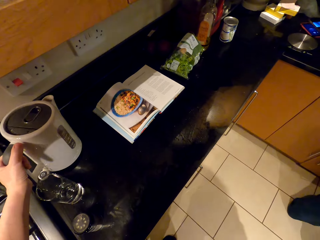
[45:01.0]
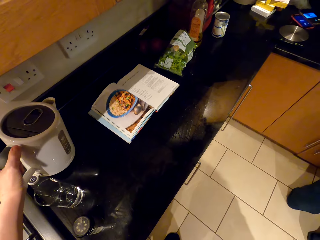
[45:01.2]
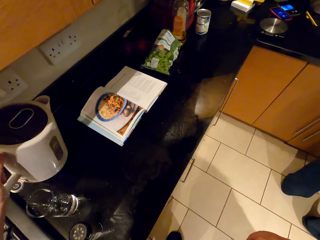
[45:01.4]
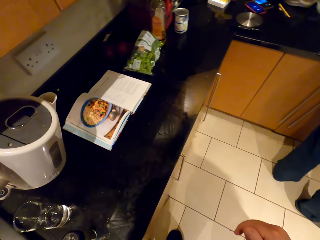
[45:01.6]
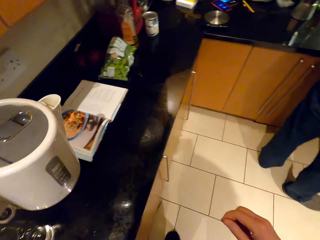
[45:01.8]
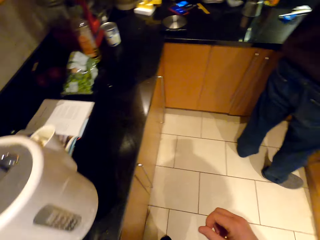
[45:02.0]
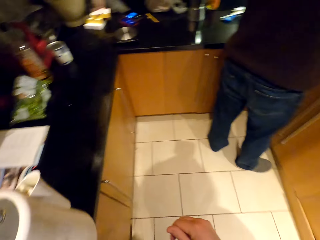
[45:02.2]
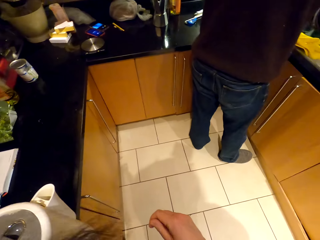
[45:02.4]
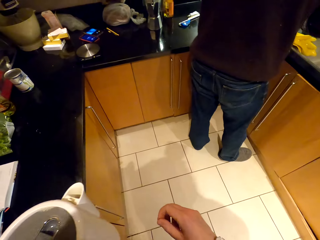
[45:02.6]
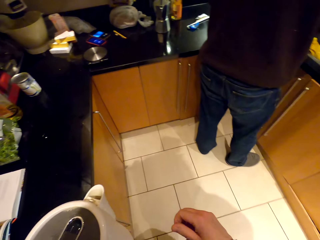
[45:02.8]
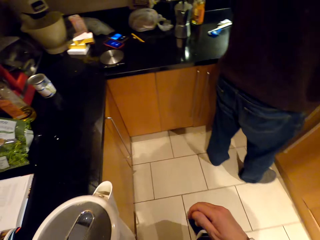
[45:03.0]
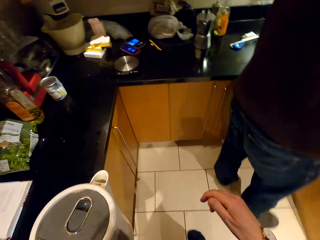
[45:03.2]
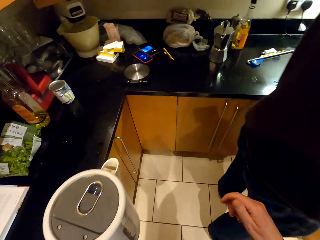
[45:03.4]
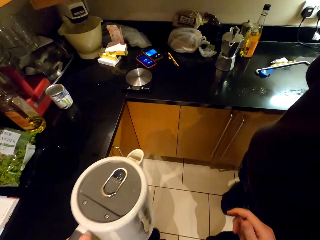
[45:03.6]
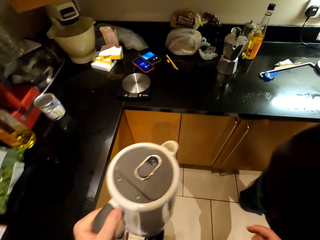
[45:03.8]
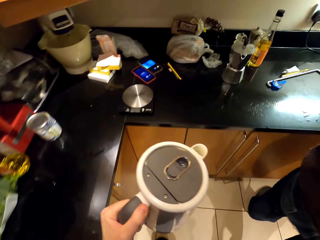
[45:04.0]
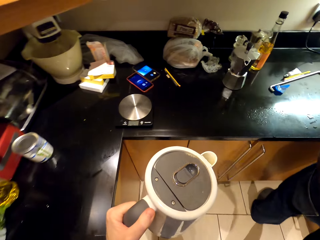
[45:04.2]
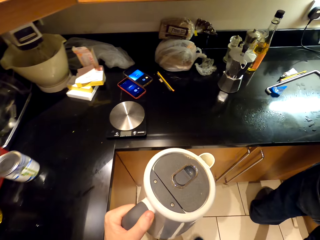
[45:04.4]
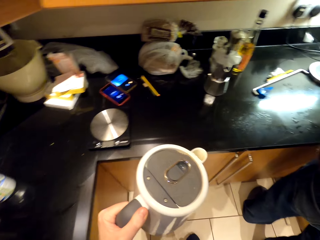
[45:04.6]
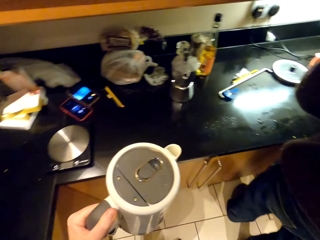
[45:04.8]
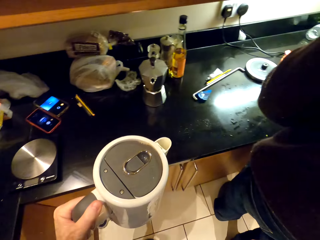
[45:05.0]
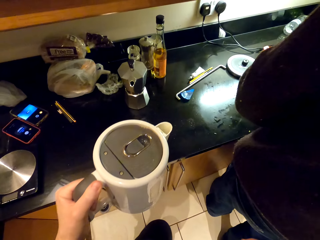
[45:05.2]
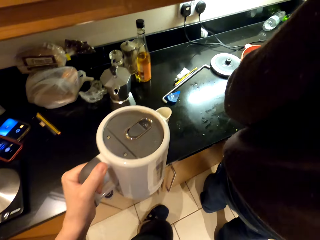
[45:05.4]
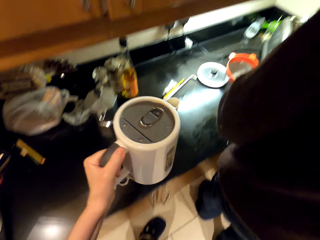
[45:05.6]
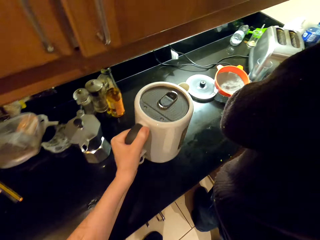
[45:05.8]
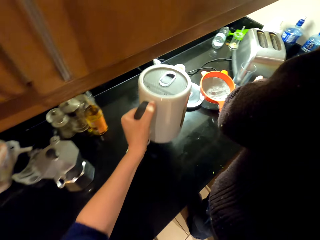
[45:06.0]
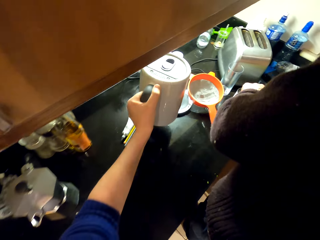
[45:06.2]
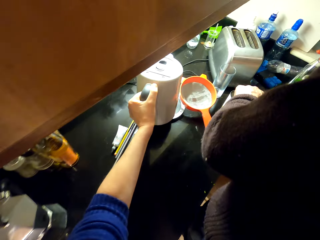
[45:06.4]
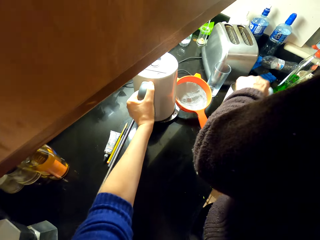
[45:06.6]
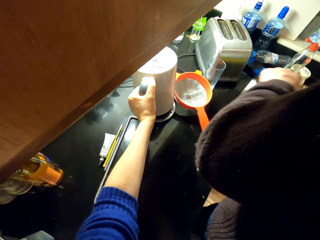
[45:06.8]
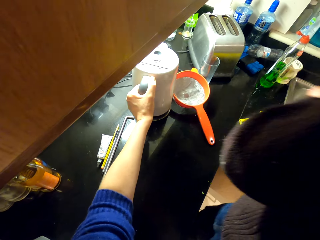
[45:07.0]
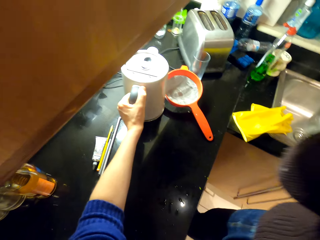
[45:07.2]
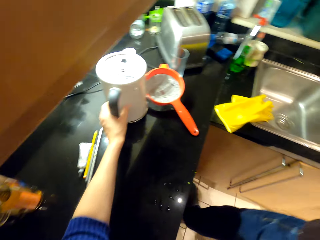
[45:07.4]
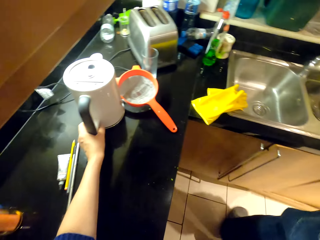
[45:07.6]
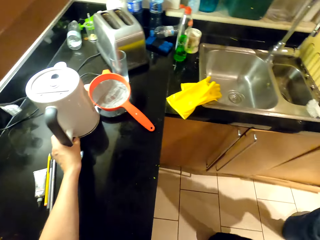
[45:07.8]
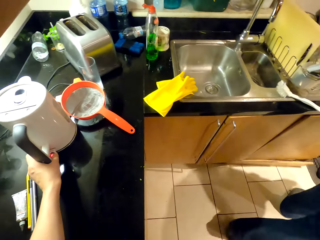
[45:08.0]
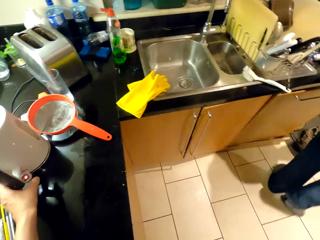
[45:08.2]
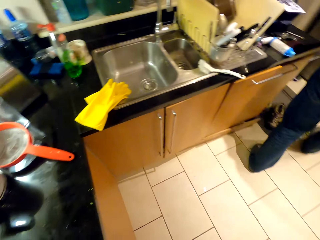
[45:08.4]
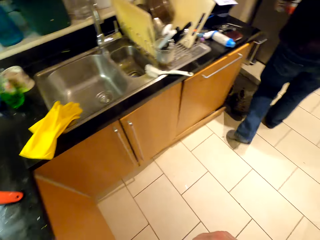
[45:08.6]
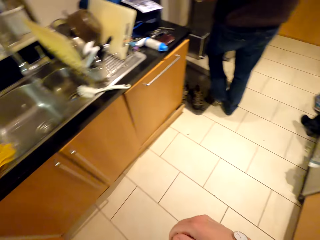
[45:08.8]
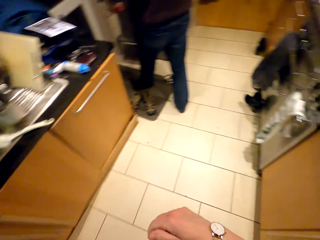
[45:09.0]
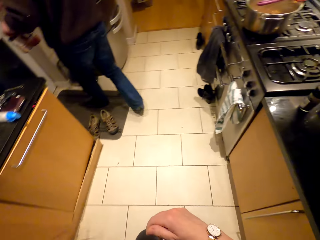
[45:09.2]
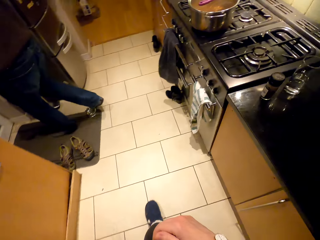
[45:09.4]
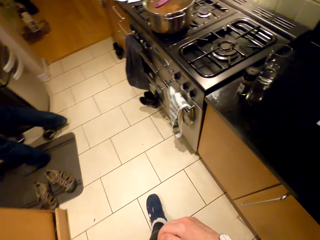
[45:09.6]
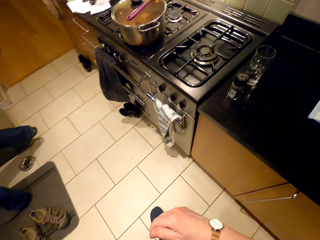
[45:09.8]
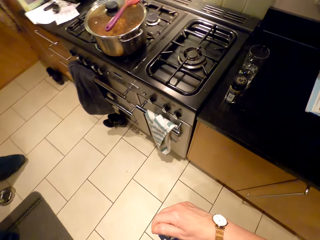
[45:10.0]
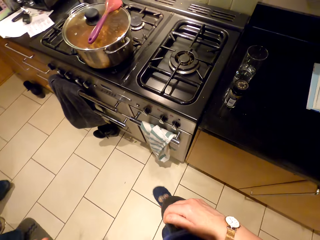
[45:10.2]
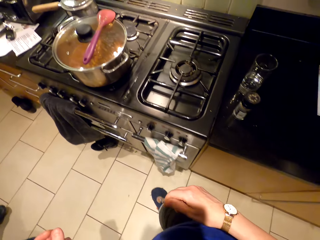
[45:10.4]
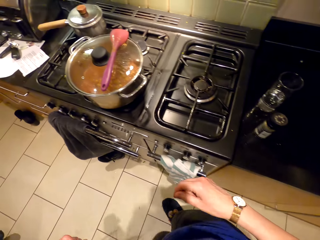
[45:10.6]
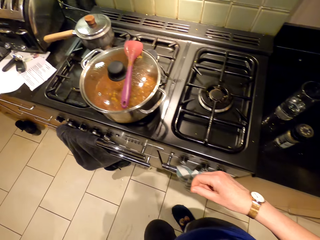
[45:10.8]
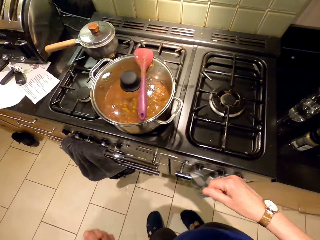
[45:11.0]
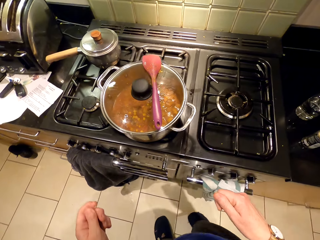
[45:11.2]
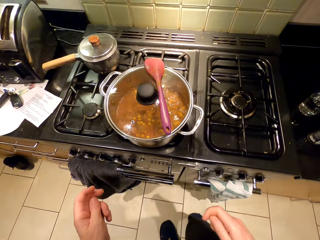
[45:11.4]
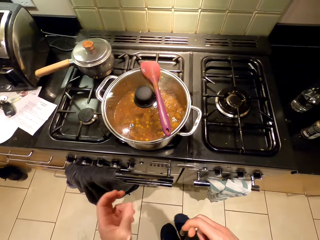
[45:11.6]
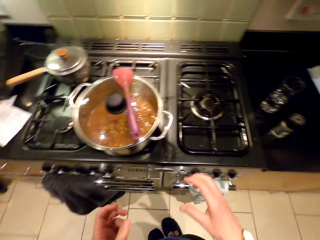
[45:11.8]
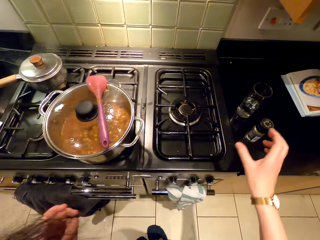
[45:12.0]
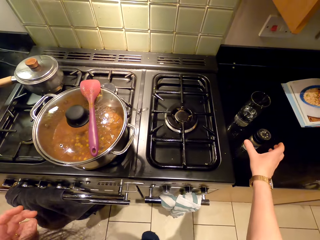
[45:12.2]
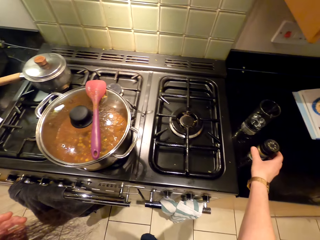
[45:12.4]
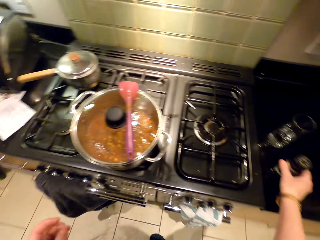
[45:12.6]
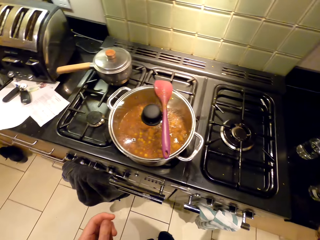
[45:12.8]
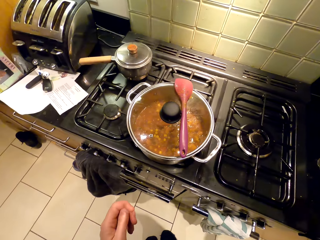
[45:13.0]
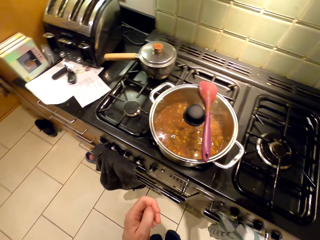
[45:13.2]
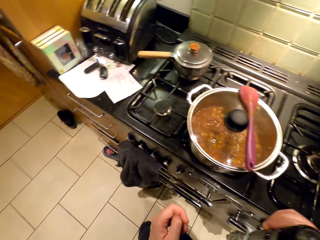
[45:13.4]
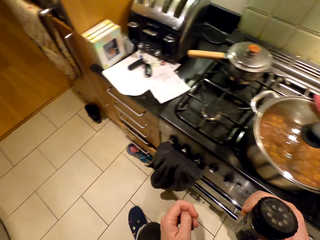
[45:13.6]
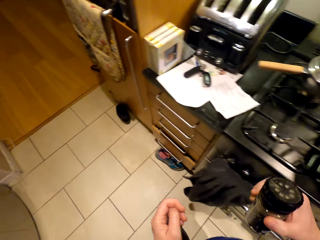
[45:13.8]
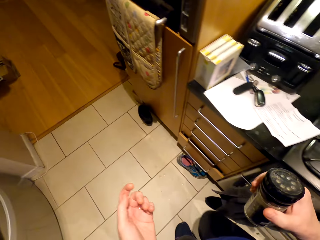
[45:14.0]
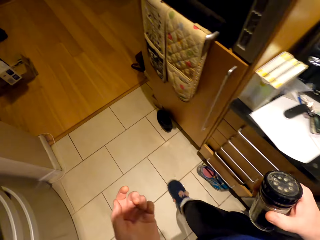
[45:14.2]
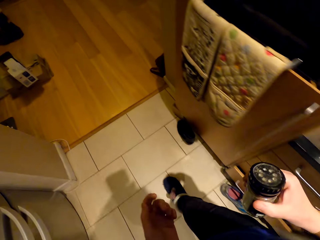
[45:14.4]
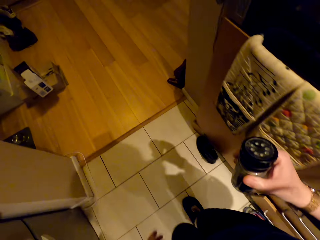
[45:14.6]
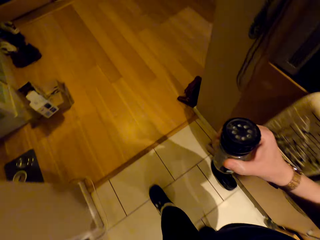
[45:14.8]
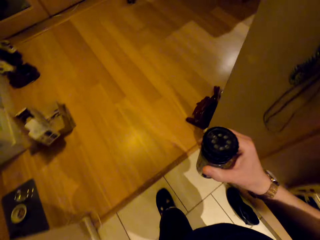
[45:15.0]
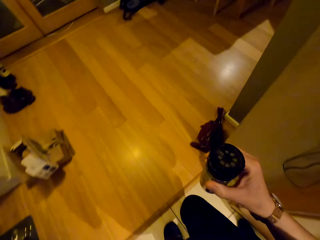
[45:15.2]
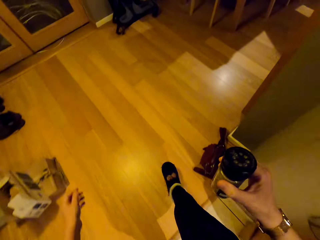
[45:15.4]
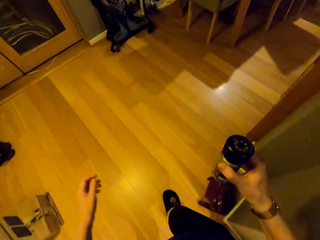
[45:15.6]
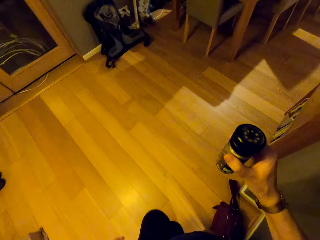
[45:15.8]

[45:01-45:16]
The camera wearer picks the electric kettle. They walk around. They put the electric kettle on the countertop. They look around. They walk around. They pick the spice jar. They pick a tin from the surface. They move with a salt shaker. They walk out of the kitchen.

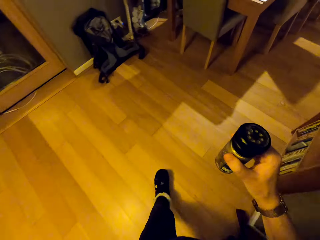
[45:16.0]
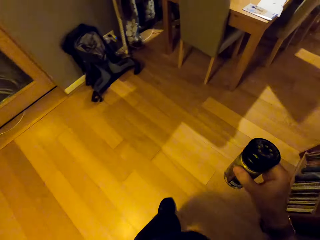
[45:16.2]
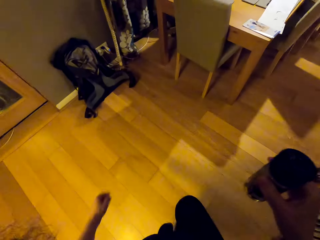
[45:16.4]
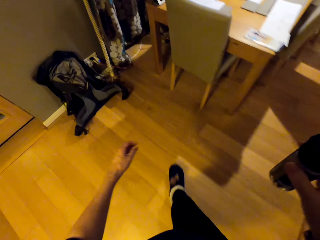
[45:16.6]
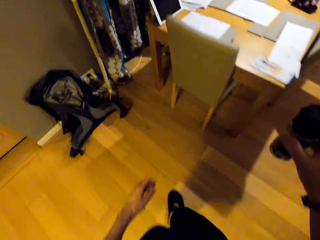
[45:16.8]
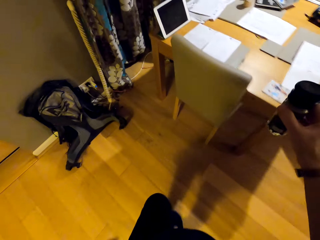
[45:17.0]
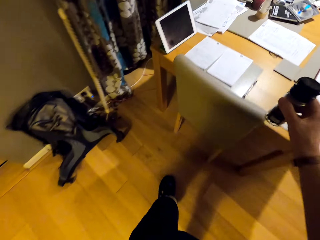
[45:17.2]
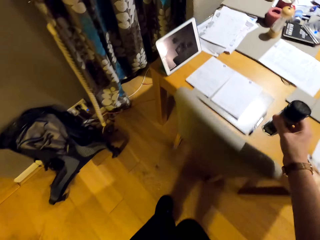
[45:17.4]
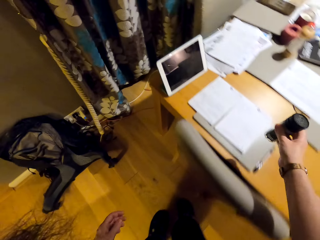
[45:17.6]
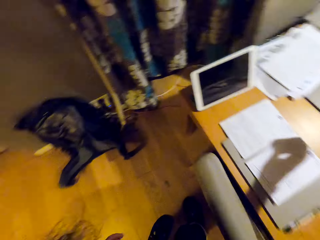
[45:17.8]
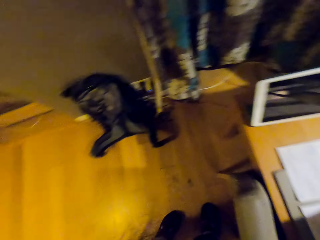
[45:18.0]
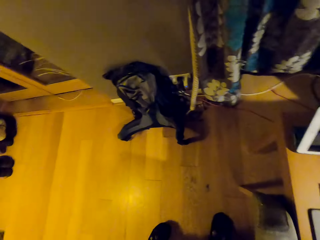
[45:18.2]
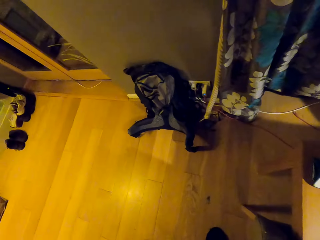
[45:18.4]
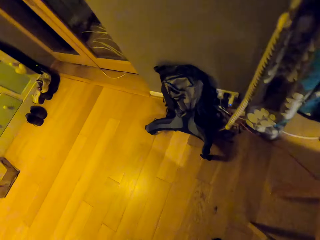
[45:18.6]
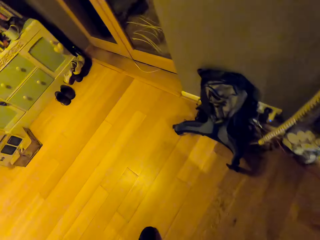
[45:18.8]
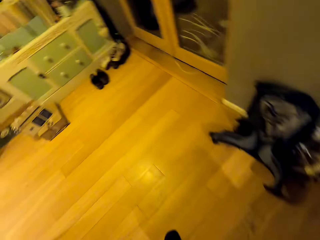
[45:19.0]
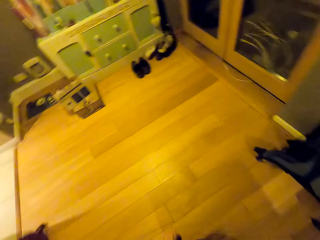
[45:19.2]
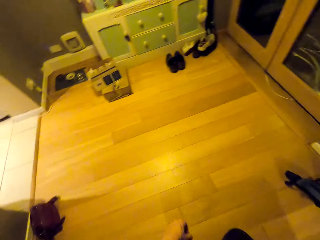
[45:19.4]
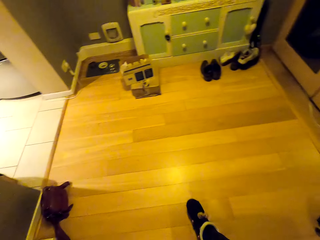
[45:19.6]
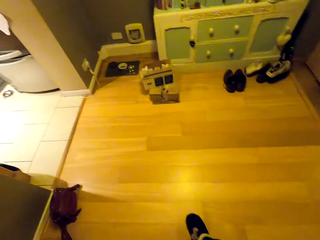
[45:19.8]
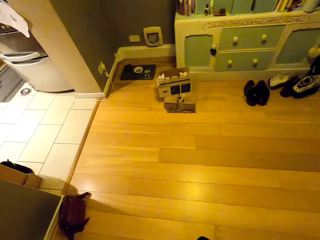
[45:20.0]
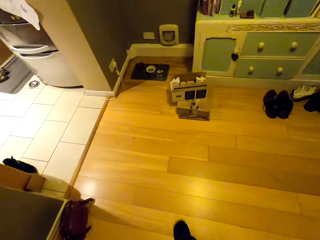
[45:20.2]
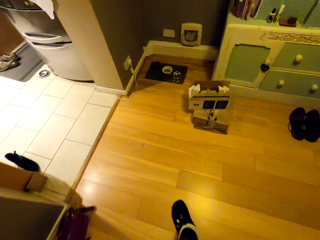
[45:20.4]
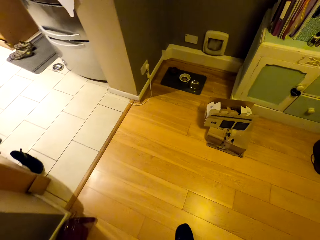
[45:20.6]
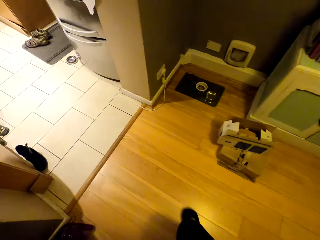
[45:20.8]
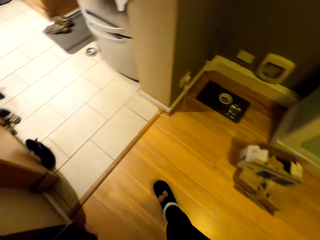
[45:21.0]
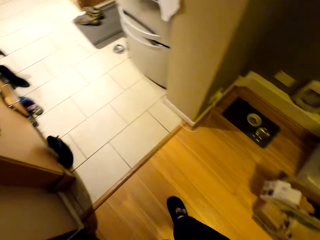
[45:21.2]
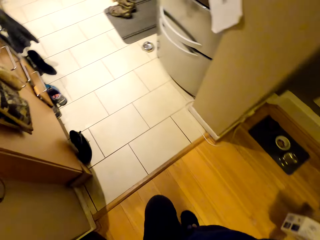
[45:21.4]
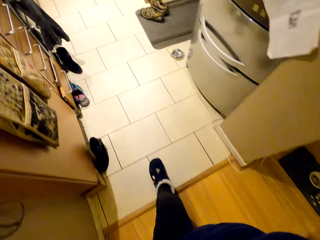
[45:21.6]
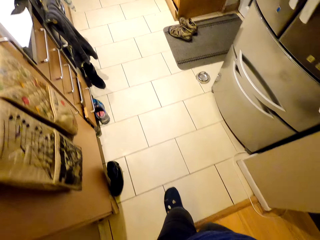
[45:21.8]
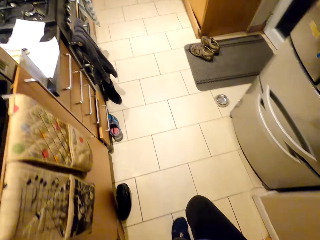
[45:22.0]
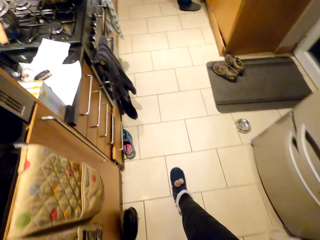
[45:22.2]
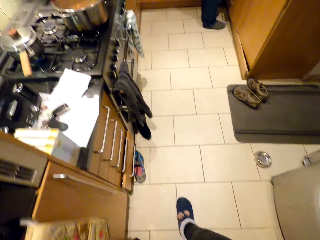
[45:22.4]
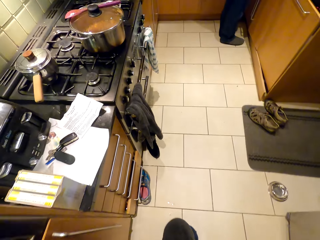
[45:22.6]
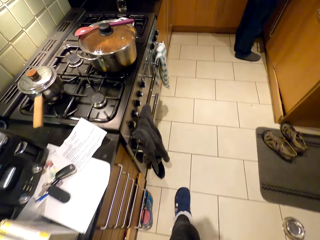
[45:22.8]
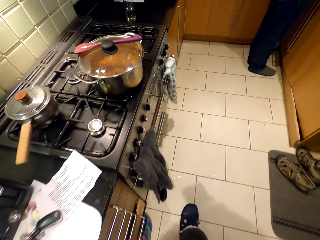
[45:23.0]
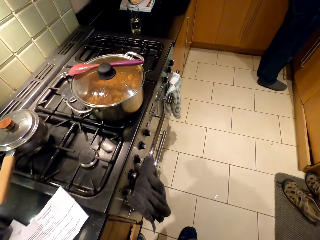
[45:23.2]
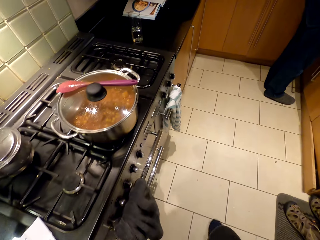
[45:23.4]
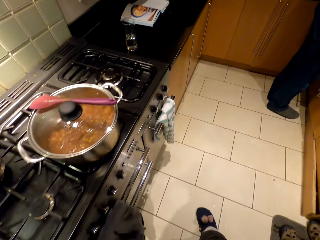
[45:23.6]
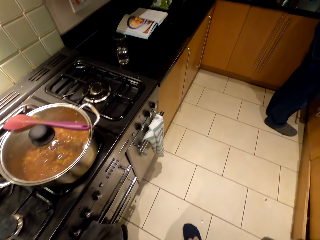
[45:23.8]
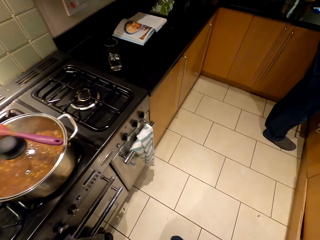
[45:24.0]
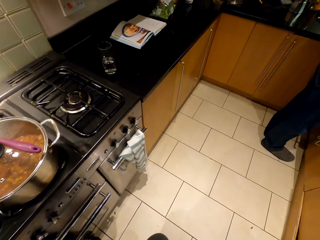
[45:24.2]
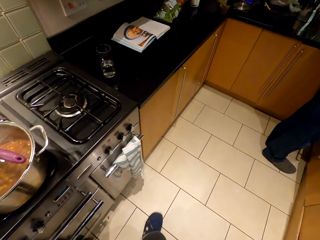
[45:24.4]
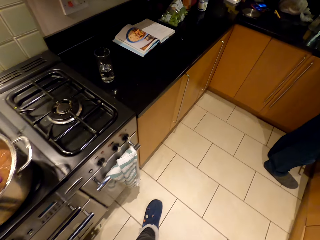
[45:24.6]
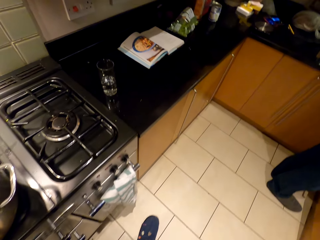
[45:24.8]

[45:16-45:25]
The camera wearer stands beside a dining table. They move in the room. They walk to the kitchen.
